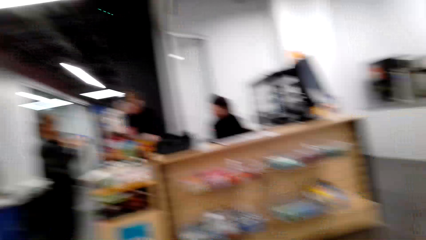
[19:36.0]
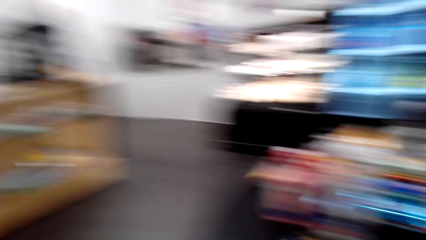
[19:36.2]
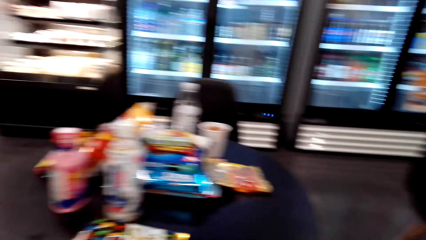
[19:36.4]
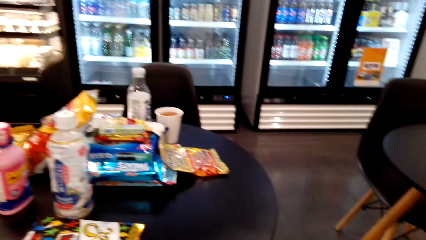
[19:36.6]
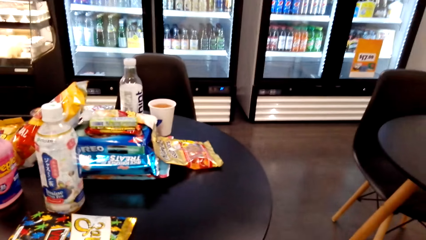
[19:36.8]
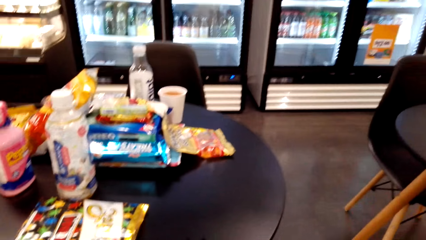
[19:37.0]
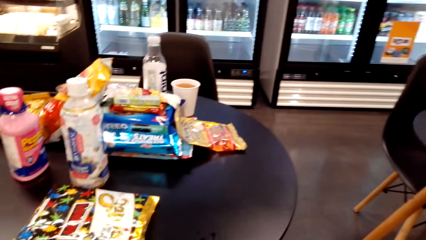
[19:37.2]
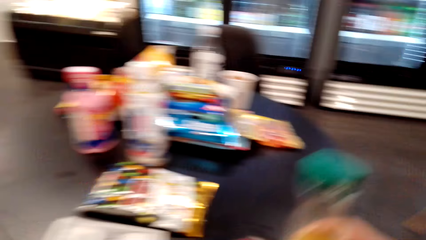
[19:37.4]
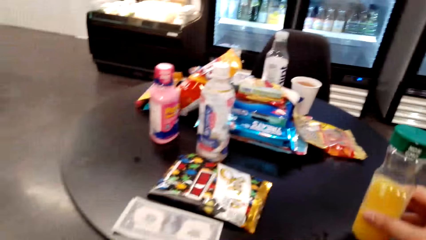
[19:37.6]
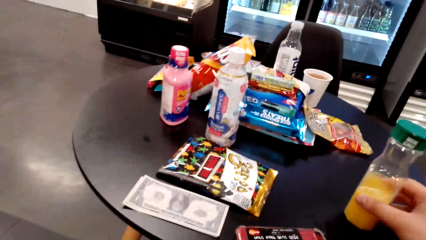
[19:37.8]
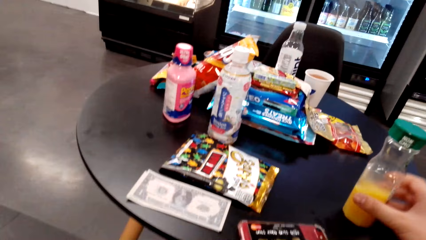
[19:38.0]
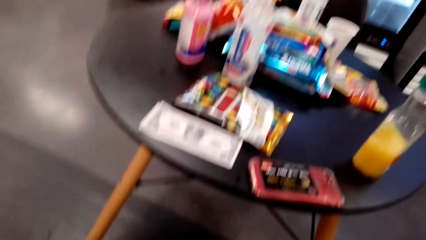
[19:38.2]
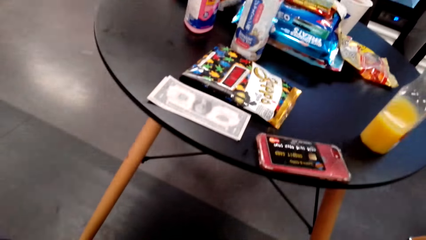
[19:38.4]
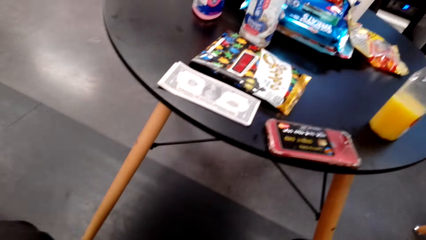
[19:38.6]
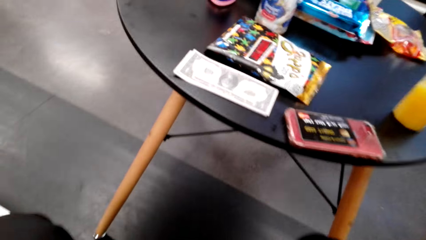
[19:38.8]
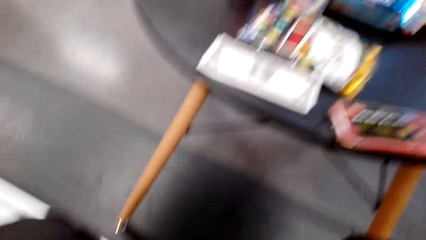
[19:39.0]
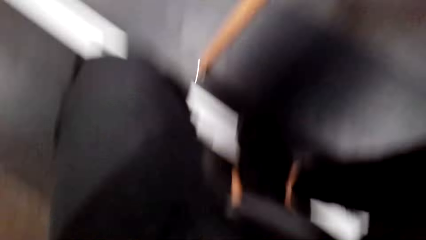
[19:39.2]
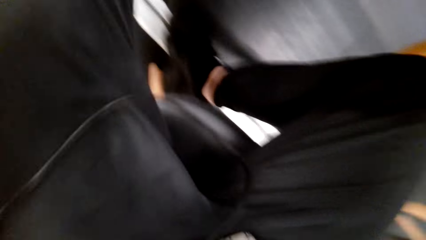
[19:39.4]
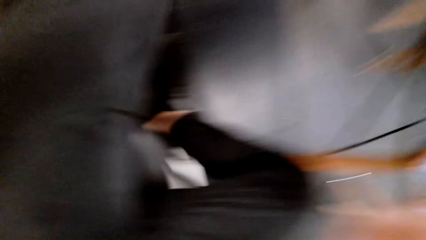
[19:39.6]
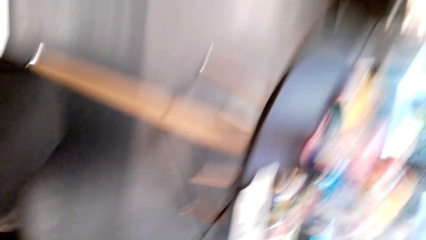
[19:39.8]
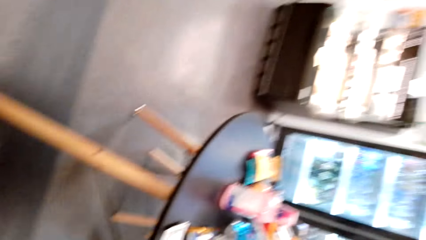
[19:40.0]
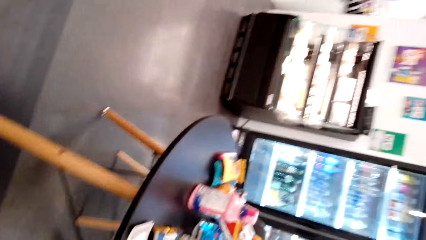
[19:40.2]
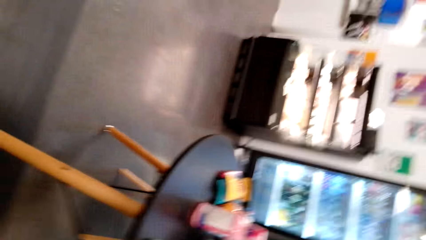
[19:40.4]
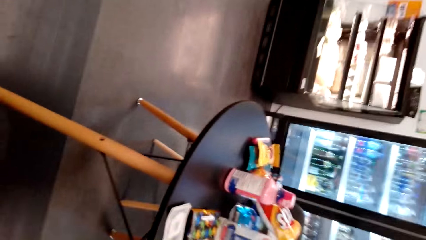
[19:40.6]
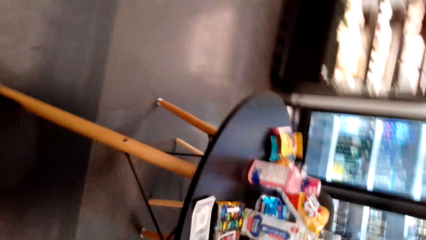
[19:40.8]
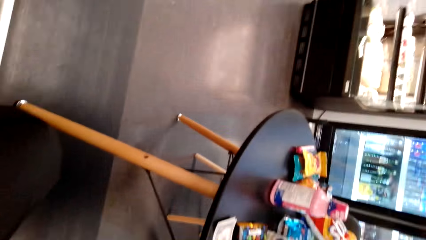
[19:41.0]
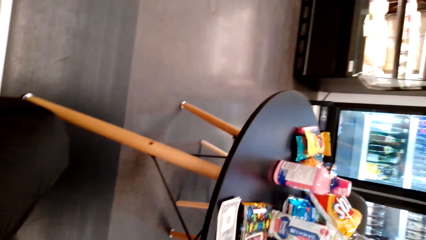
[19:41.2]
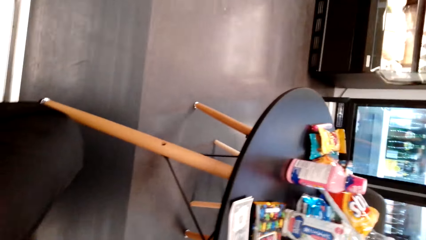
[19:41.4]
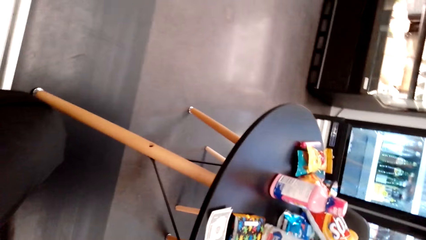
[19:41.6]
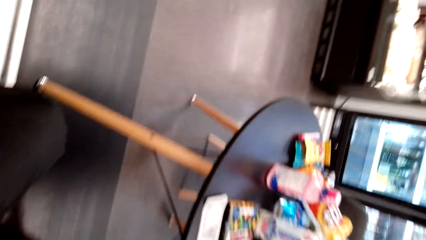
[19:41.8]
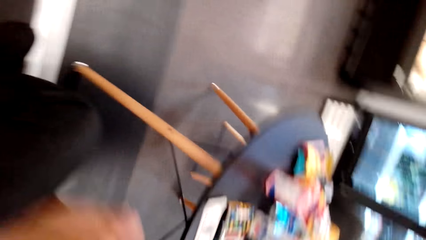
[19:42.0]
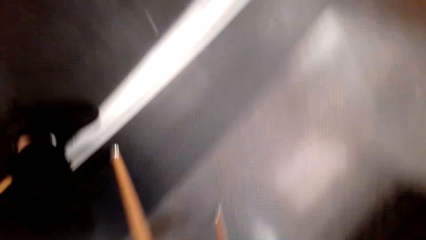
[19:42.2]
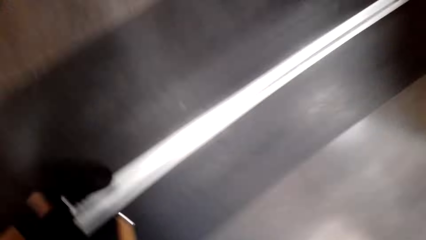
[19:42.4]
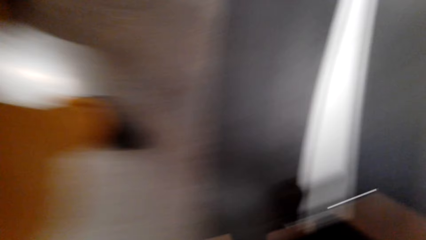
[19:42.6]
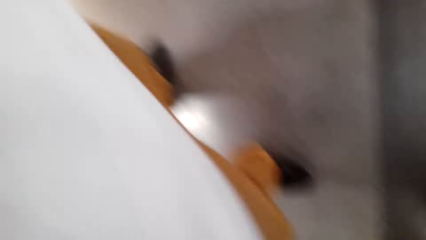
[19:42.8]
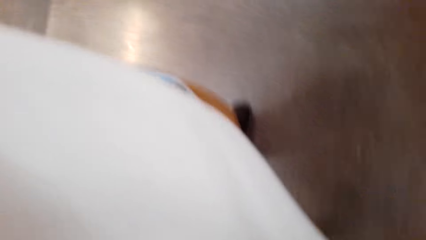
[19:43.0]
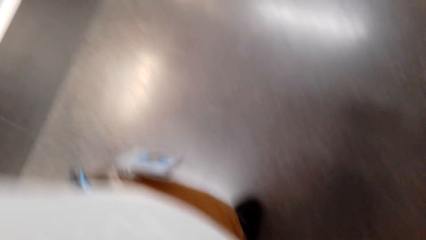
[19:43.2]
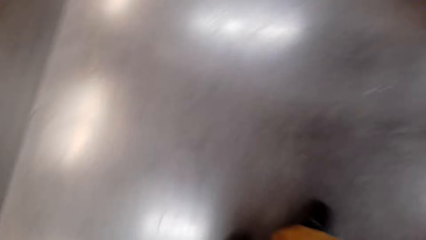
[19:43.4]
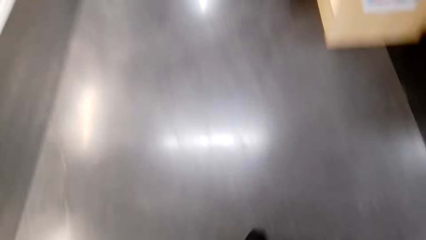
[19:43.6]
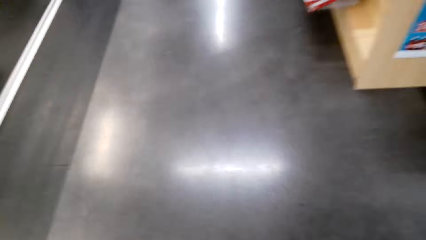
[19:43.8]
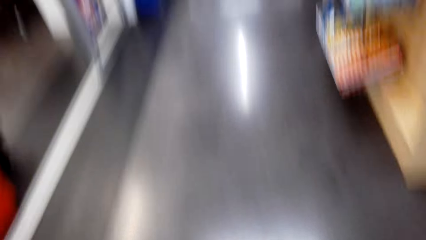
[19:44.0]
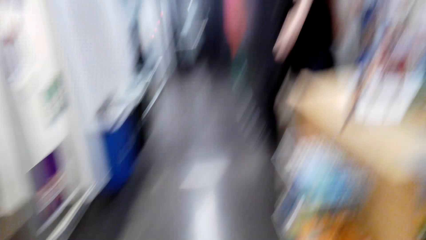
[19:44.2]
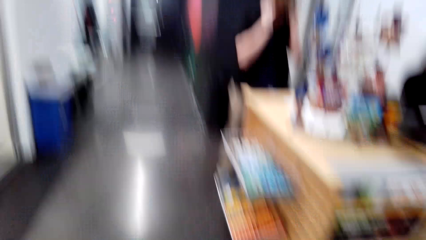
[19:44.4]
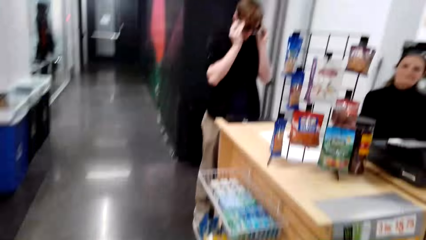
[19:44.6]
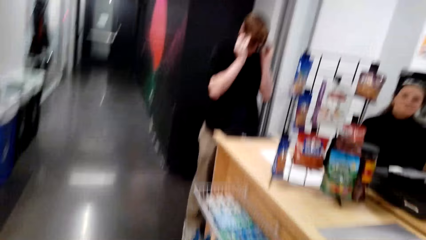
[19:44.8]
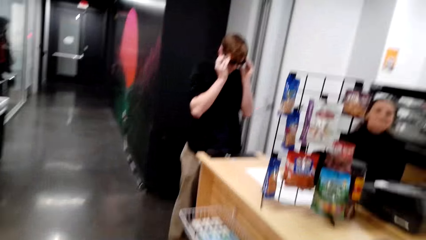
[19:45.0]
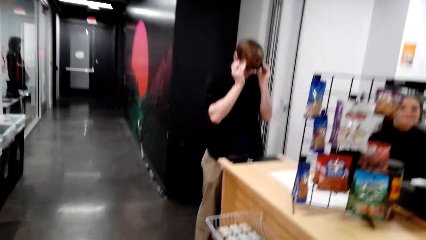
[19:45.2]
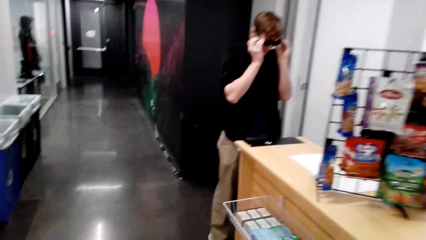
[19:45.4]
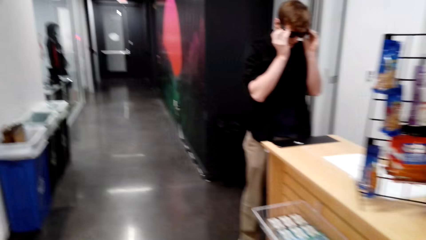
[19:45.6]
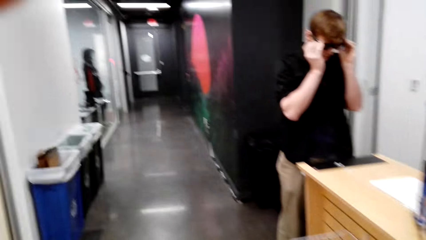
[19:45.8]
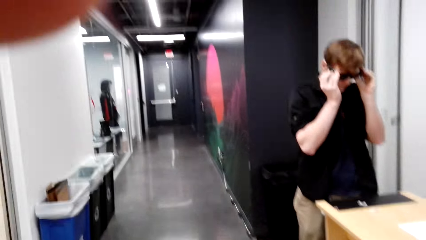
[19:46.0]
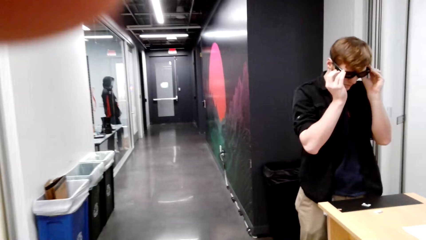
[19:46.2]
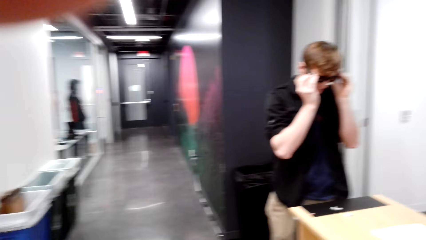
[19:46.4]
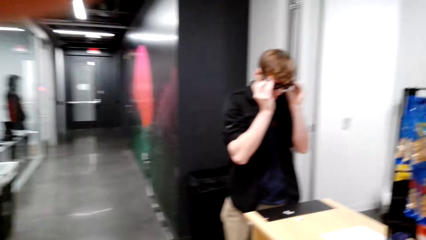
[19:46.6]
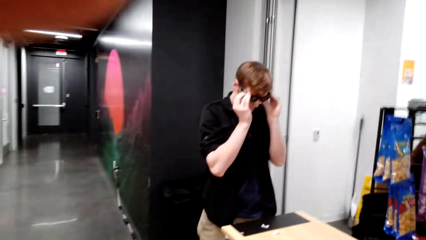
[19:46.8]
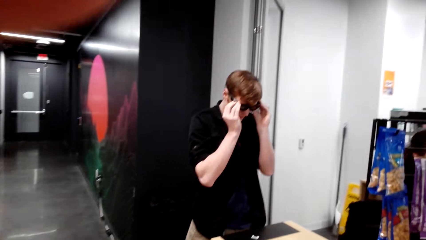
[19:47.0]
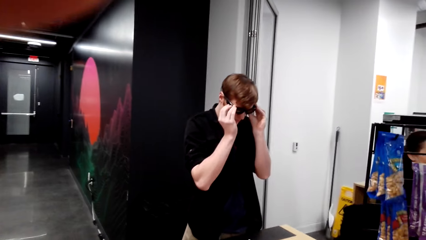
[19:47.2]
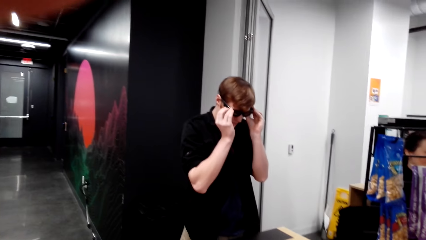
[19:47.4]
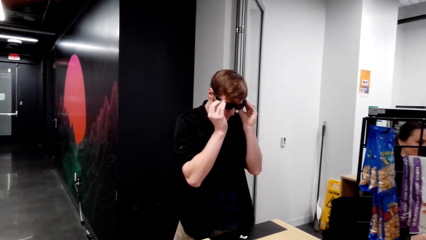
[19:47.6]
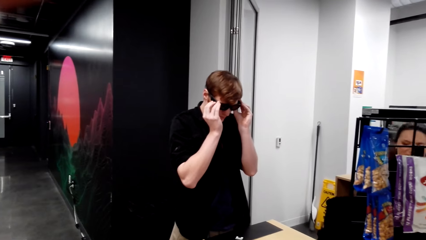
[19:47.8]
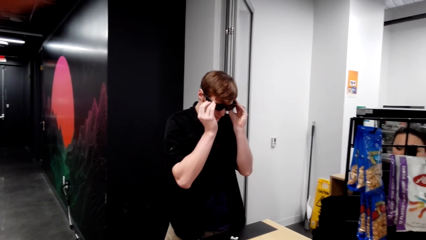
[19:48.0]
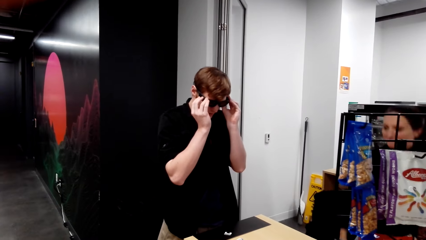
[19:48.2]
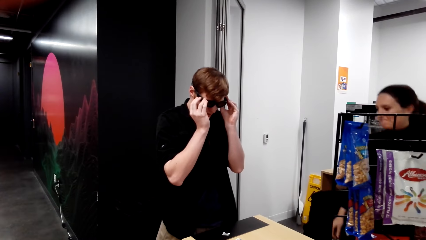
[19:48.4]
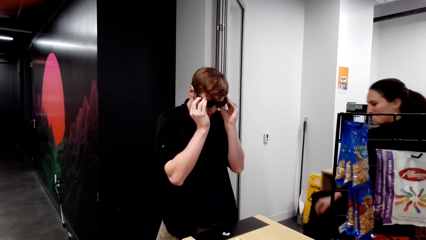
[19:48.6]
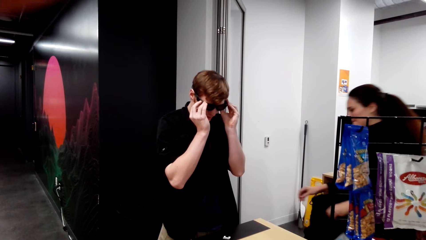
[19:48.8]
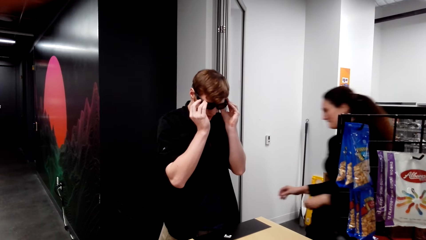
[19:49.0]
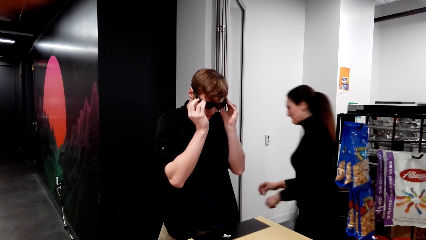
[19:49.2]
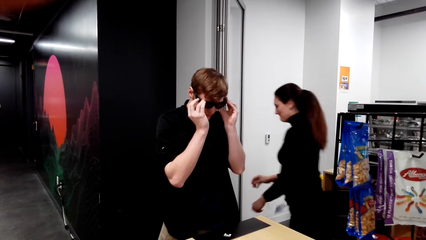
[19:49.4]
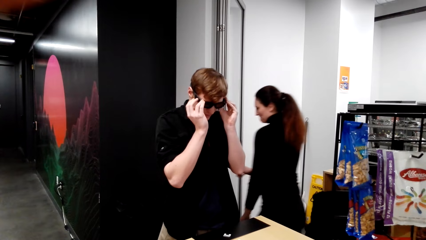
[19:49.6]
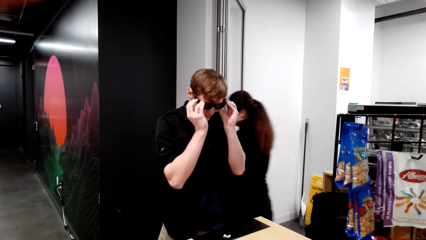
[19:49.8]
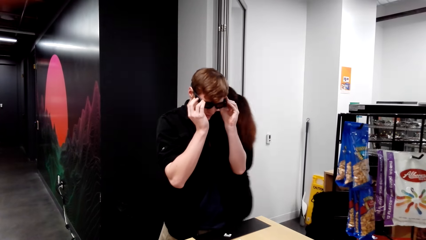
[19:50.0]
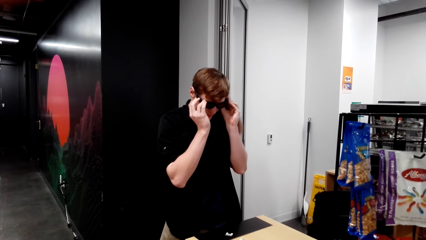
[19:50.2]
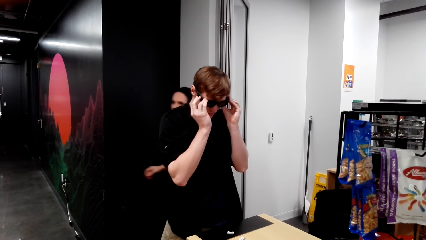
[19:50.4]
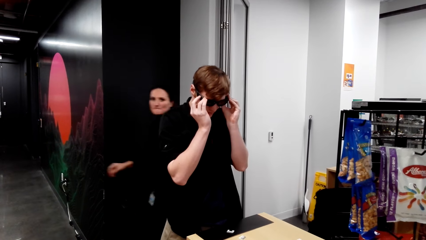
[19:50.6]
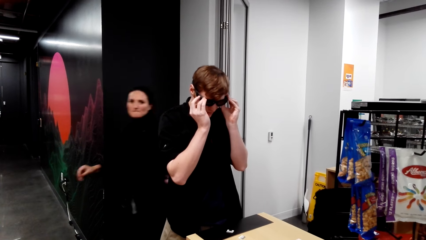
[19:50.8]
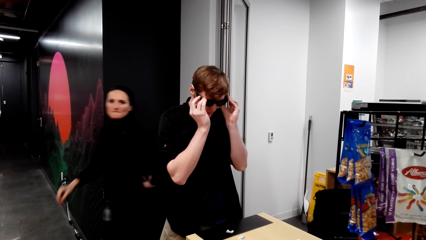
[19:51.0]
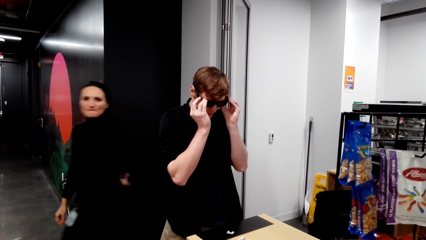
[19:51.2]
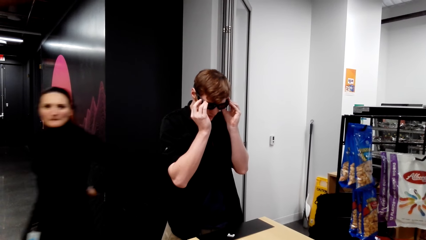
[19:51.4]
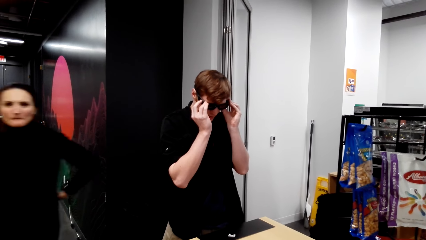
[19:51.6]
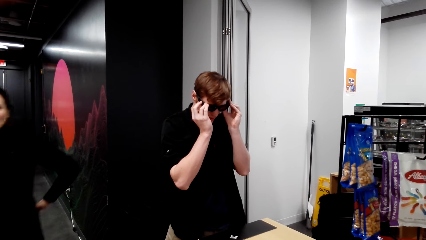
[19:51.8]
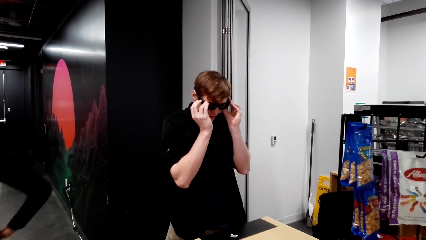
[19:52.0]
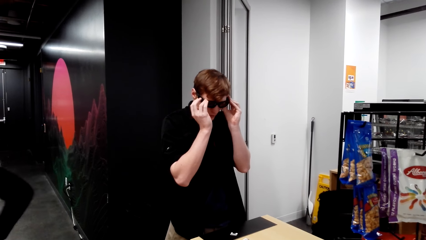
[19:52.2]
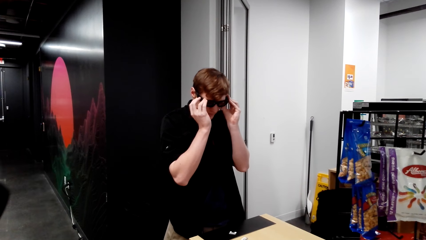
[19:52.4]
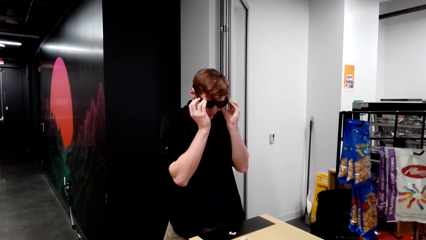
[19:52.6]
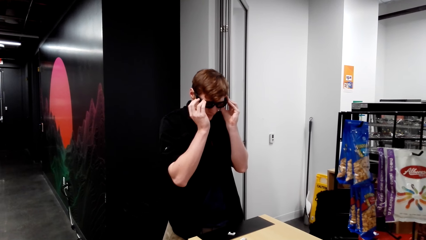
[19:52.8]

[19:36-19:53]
The camera wearer returns the bottle of juice to the table. They adjust the camera, walk to the counter, look around the building, and look at a man.
